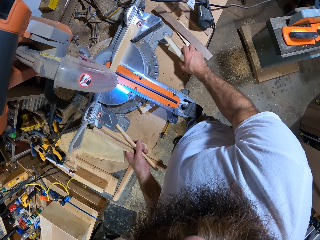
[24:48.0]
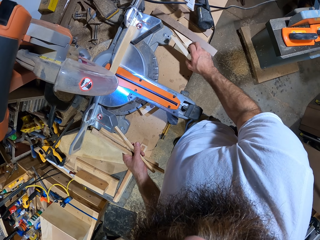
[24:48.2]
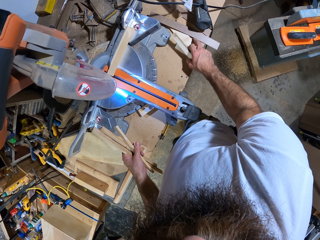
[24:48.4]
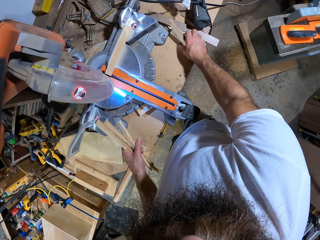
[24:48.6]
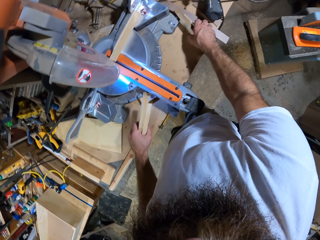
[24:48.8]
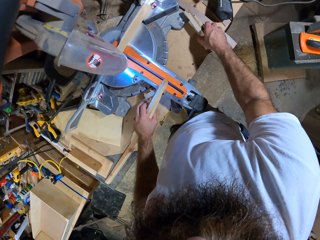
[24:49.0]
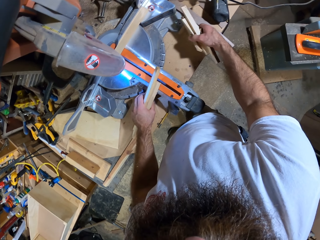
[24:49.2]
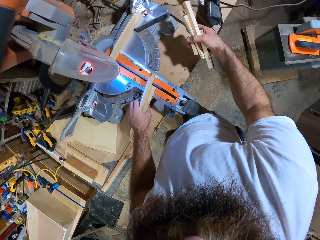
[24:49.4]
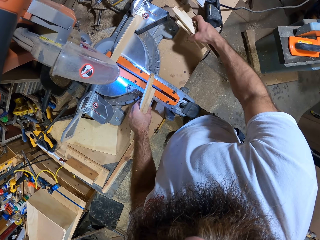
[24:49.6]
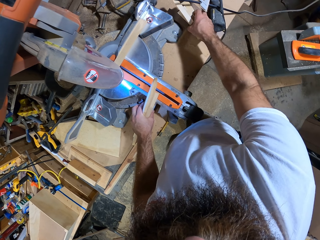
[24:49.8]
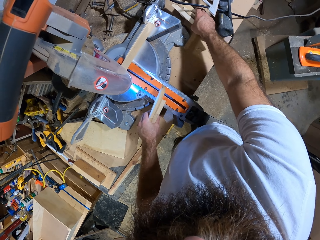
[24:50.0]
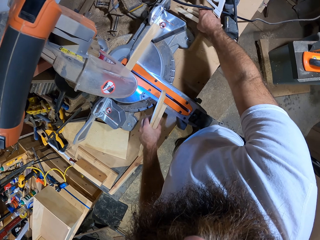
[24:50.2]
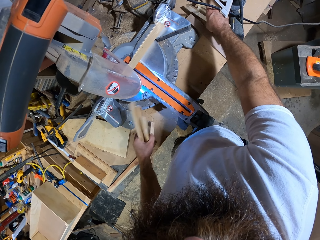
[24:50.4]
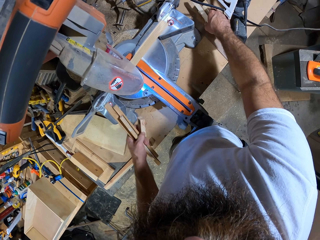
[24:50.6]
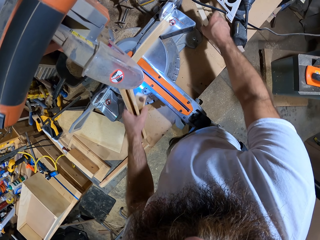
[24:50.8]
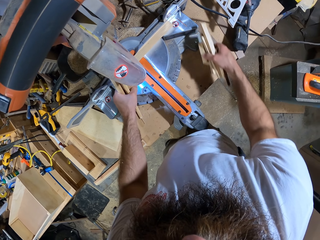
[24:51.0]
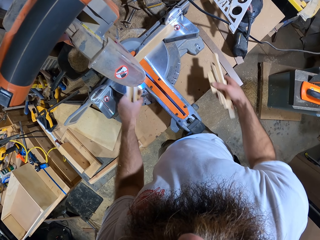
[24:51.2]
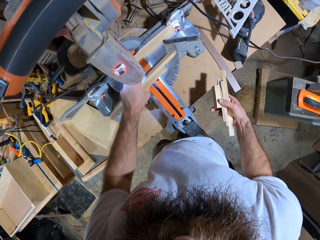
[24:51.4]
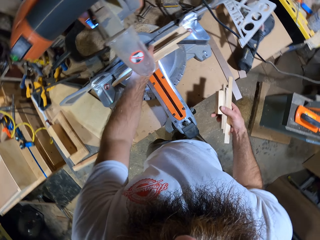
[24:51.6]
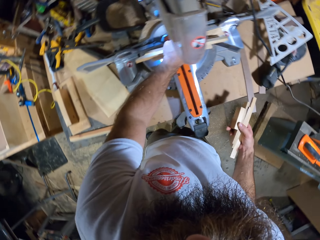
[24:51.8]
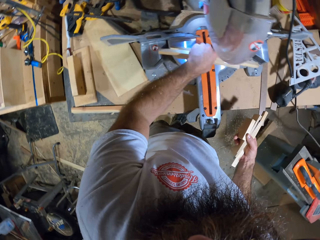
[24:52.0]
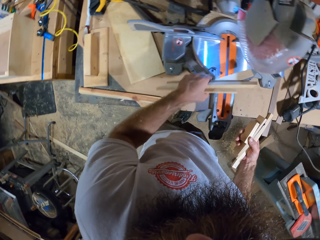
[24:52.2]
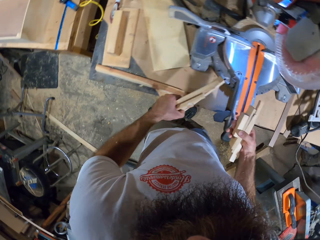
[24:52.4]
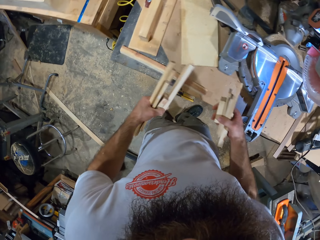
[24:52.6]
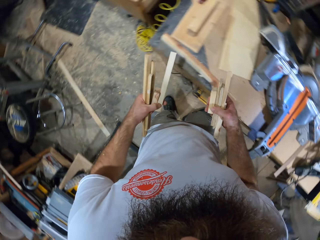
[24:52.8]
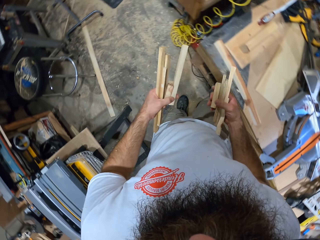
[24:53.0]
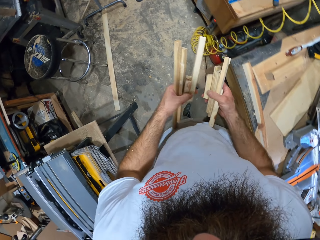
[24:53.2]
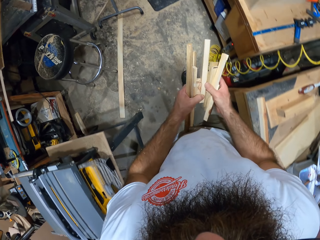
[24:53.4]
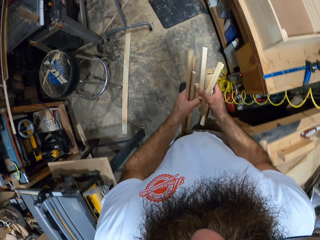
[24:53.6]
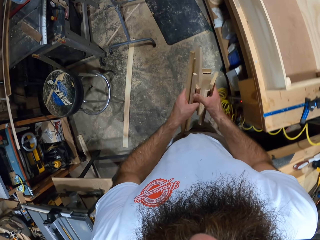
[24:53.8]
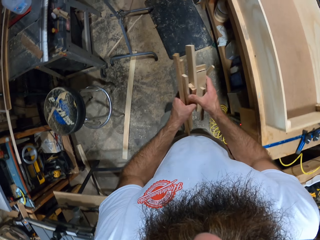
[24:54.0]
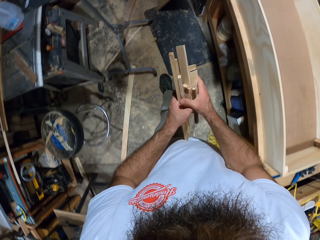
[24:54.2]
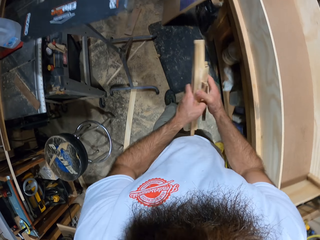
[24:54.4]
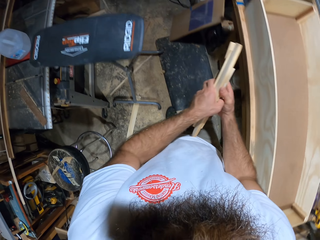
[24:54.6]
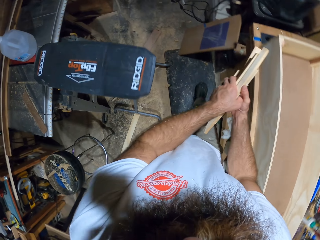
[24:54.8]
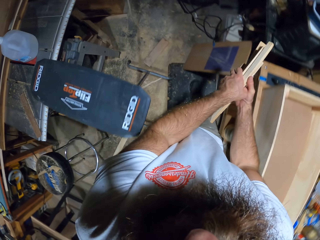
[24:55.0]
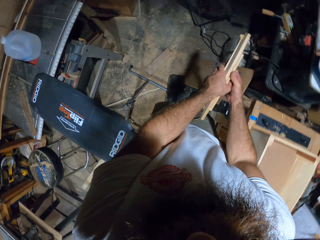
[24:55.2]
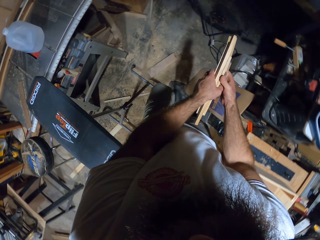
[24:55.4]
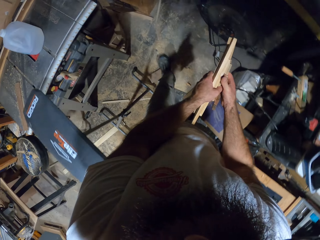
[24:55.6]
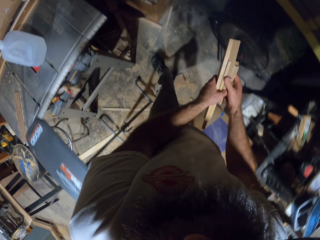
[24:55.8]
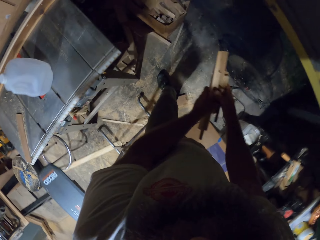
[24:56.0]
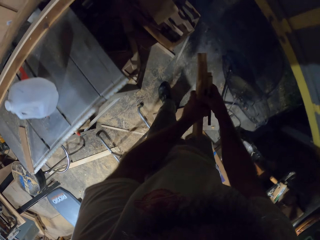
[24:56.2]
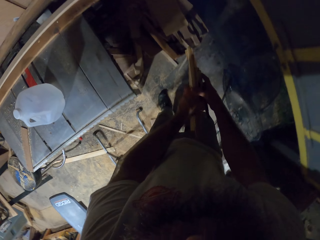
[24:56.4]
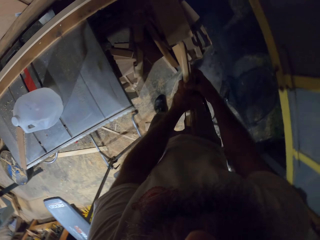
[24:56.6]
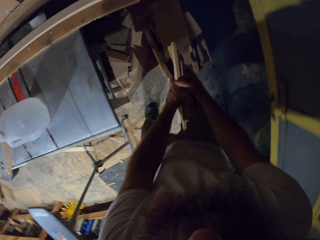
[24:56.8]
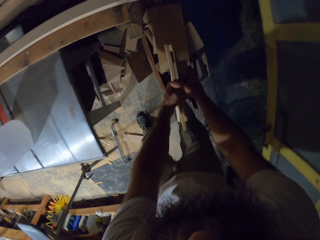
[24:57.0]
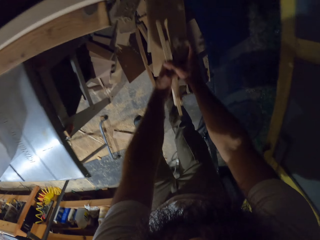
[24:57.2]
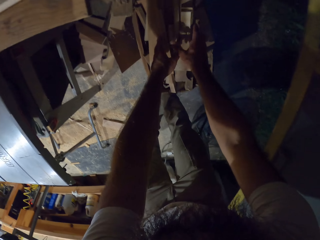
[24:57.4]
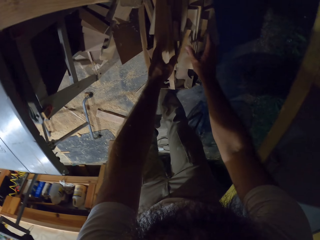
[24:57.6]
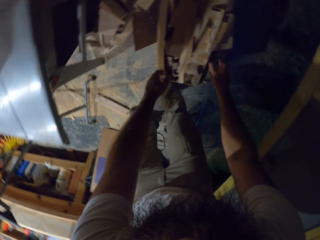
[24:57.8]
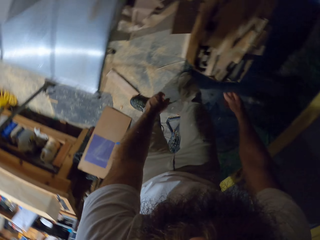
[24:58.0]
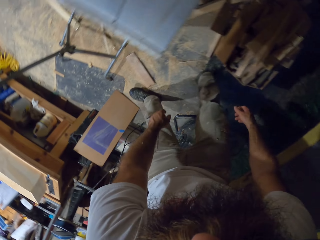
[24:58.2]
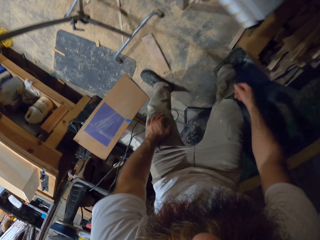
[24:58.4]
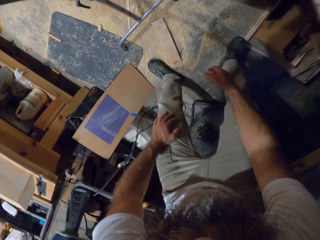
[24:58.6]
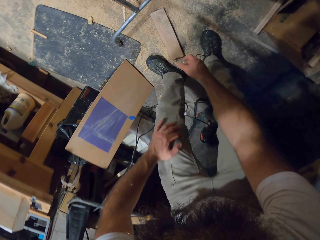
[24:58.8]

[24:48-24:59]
The camera wearer picks up a piece of wood on the table with his right hand. He walks. He drops the pieces of wood in both hands on a stack of wood on the floor.

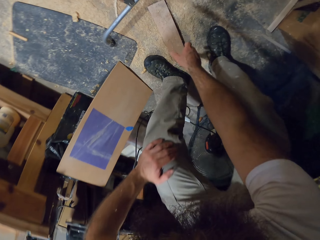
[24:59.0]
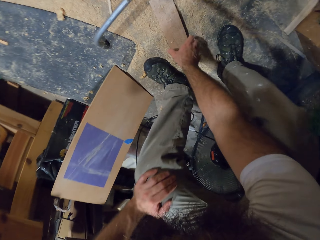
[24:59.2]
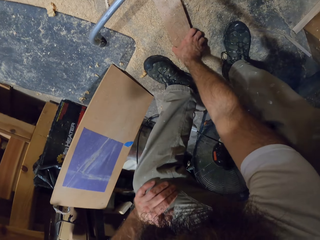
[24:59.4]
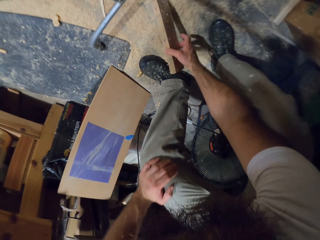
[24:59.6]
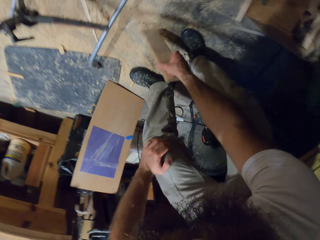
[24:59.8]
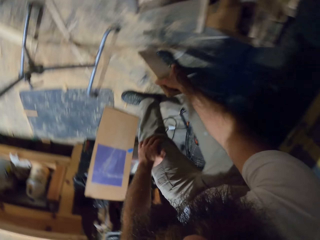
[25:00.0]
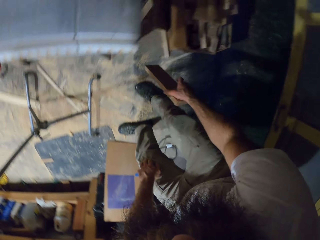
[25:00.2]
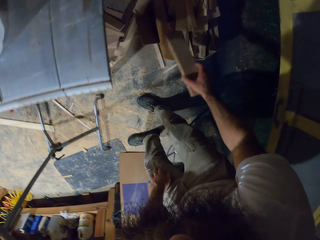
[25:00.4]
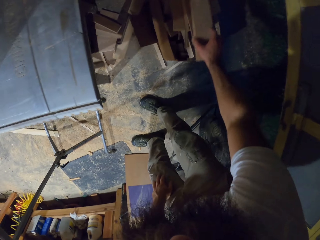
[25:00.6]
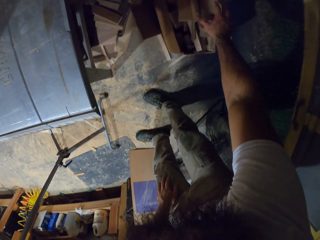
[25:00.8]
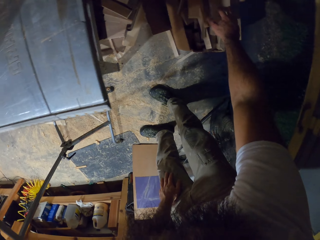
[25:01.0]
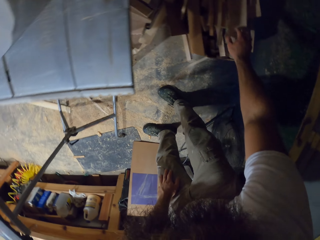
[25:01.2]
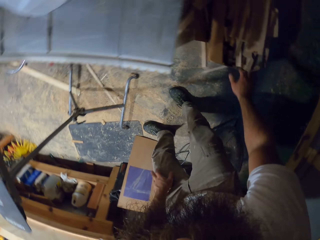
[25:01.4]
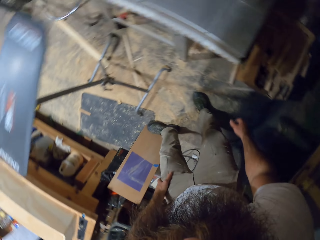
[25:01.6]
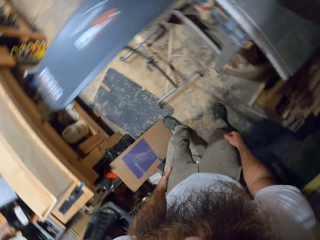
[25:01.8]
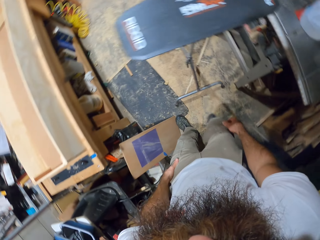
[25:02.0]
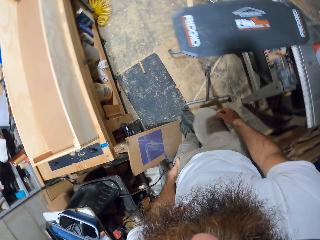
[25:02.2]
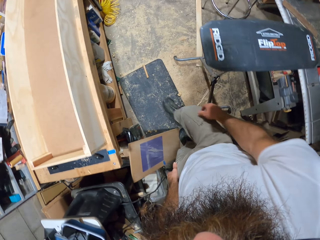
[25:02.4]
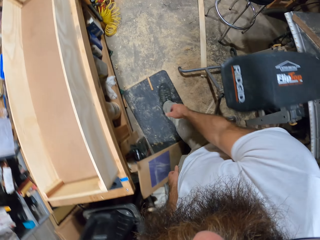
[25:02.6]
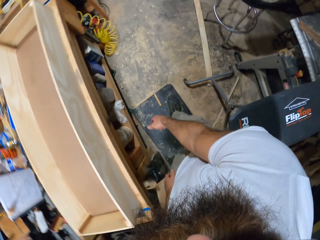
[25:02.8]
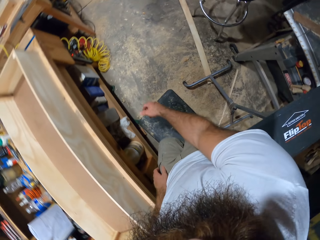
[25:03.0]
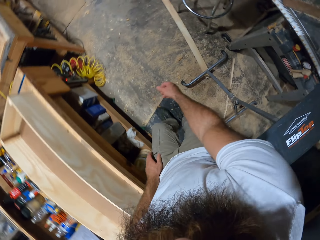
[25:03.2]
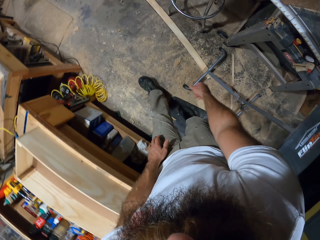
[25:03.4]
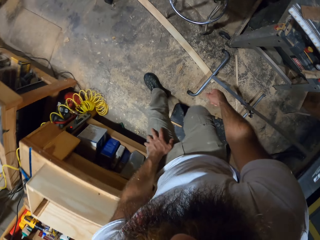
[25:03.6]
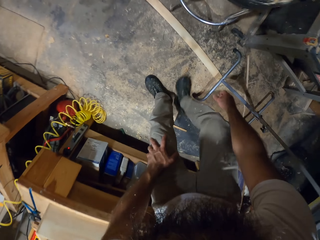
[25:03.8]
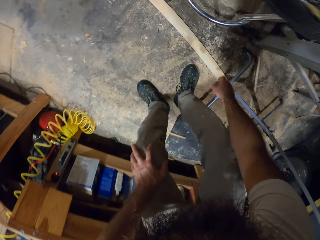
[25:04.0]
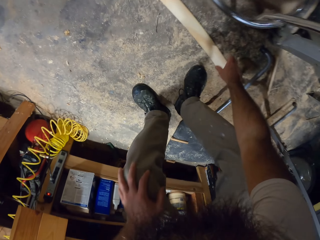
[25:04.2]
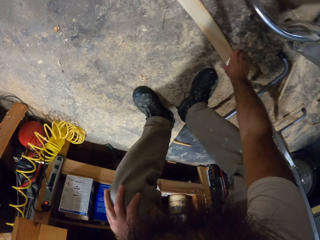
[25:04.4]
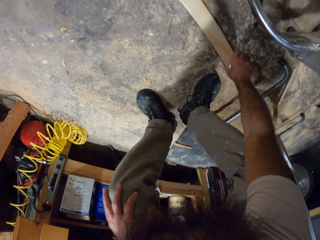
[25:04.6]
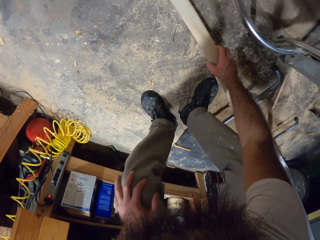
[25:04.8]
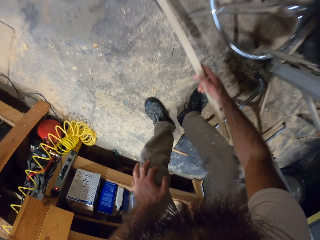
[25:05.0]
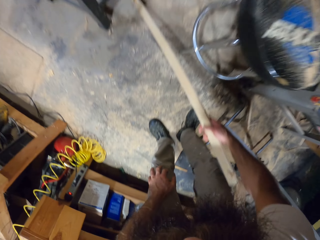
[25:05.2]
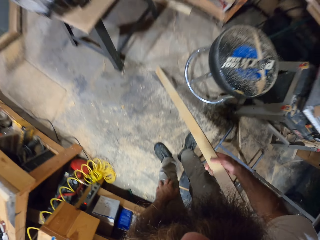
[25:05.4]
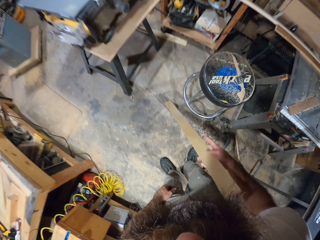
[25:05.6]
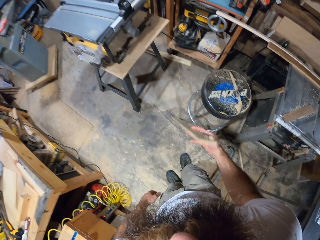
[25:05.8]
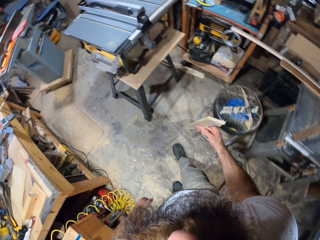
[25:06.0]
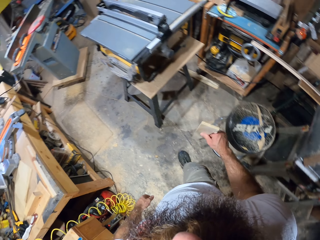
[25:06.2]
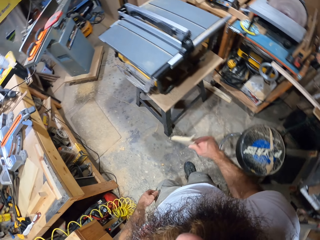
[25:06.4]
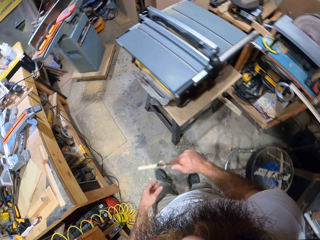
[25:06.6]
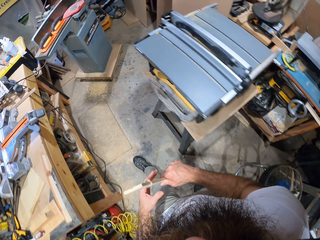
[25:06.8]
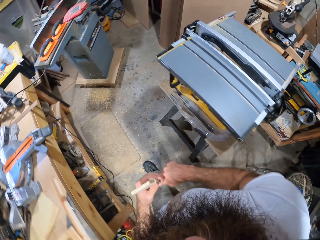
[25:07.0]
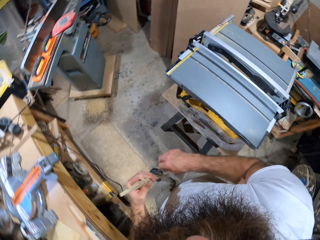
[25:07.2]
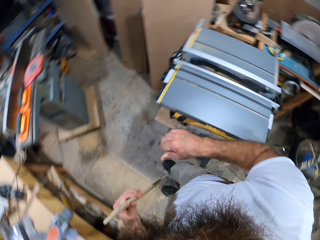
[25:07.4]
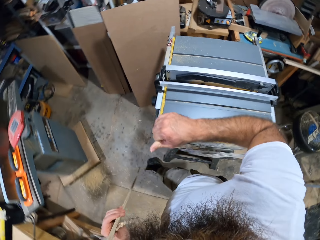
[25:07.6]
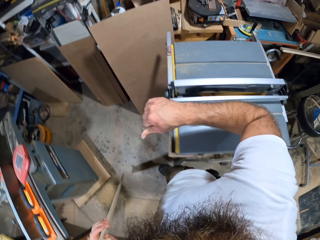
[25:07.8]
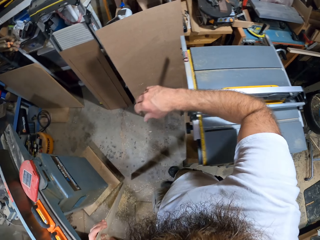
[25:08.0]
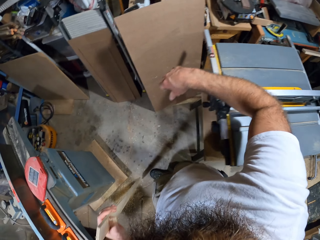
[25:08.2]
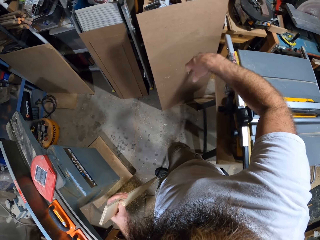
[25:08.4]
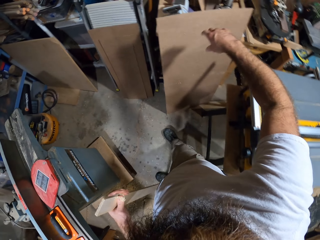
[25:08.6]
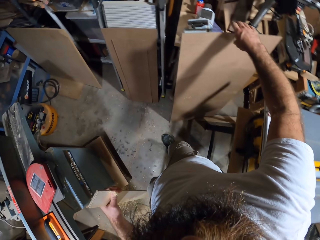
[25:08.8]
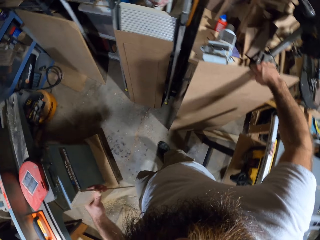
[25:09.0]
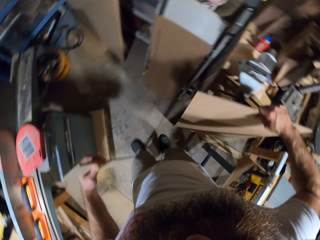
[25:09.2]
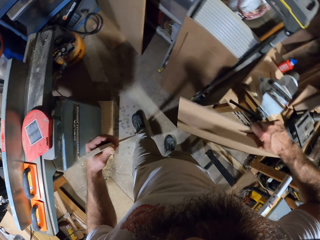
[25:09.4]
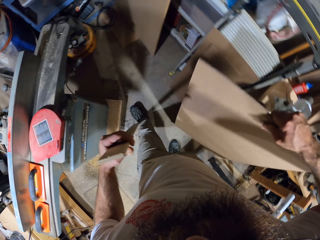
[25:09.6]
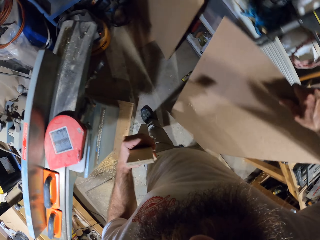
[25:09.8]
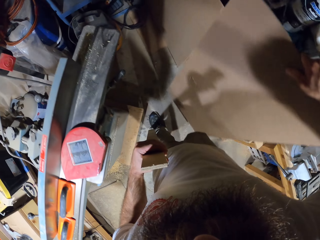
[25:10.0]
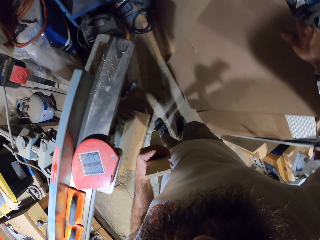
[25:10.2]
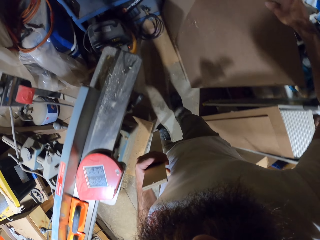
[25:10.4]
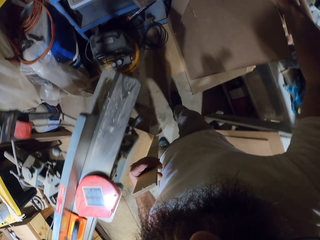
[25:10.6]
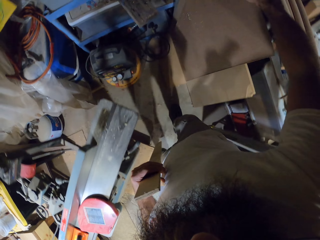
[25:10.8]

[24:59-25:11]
The camera wearer picks up a piece of wood on the floor with his right hand. He drops the piece of wood in his right hand on a stack of wood on the floor. He walks. He picks up a piece of wood on the floor with his right hand. He walks. He passes the piece of wood from his right hand to his left hand. He lifts a plank on the floor with his right hand.
